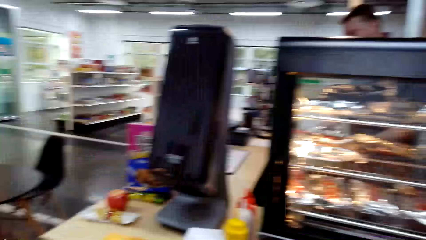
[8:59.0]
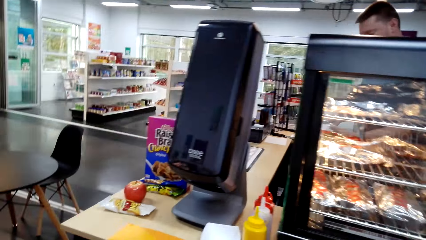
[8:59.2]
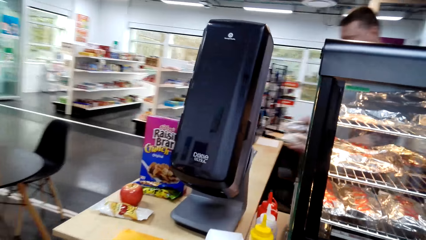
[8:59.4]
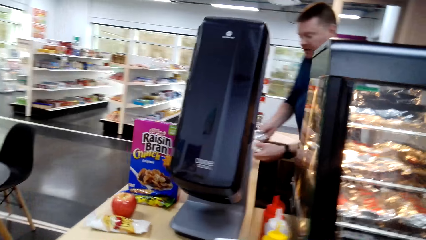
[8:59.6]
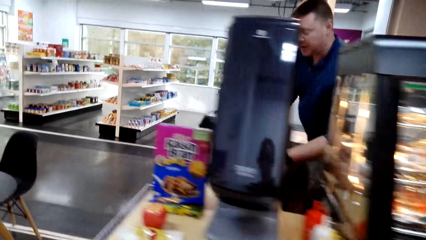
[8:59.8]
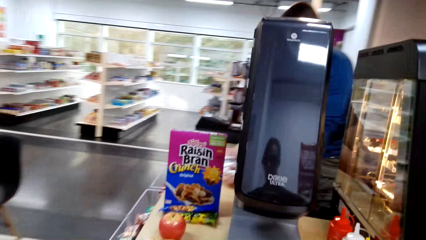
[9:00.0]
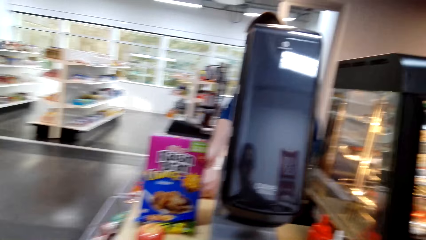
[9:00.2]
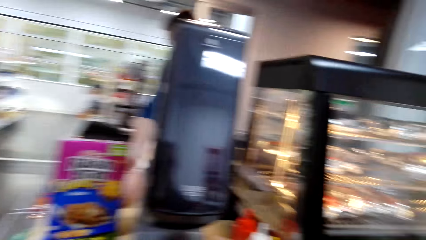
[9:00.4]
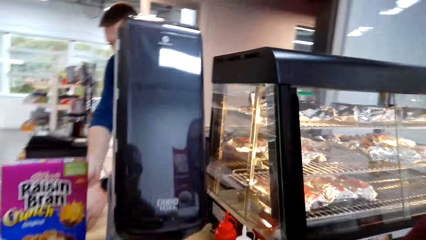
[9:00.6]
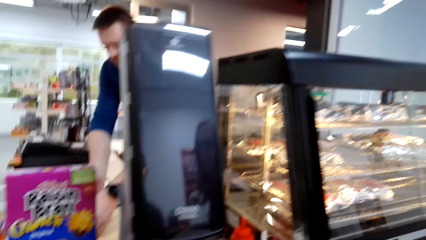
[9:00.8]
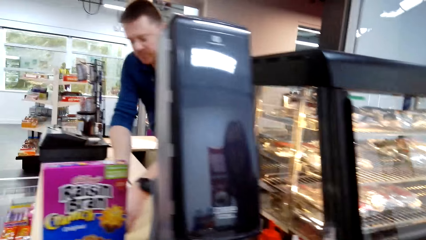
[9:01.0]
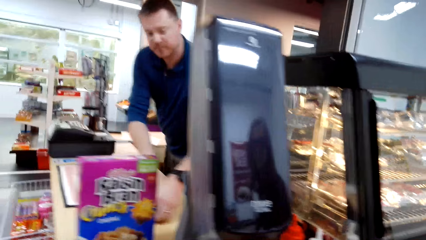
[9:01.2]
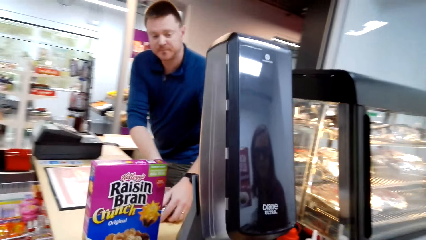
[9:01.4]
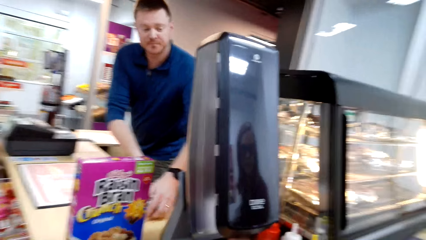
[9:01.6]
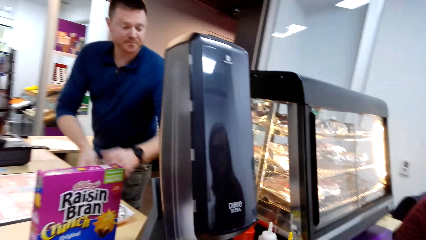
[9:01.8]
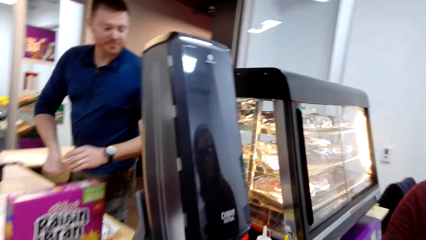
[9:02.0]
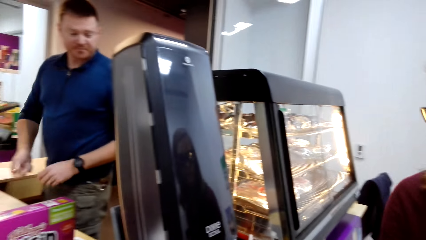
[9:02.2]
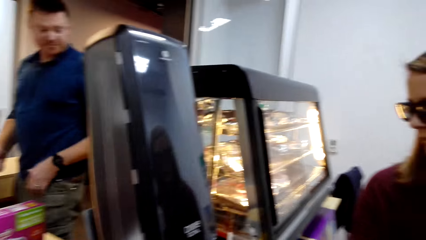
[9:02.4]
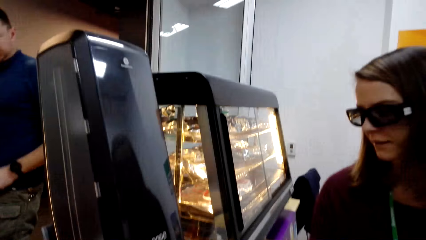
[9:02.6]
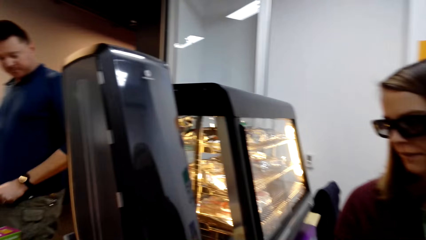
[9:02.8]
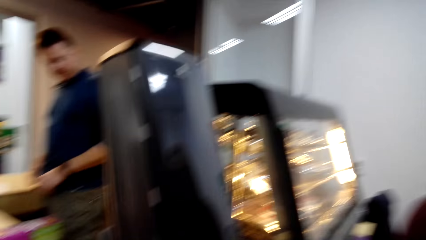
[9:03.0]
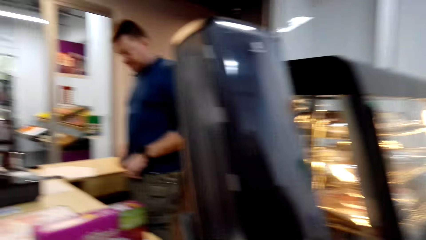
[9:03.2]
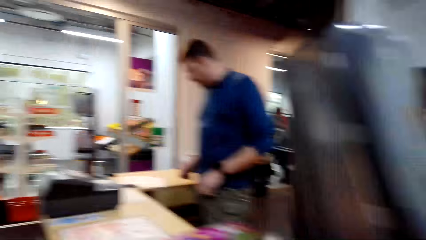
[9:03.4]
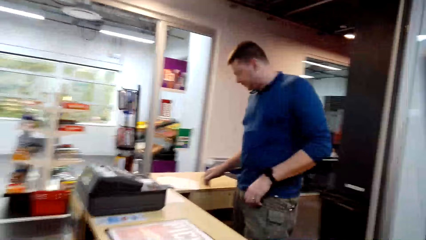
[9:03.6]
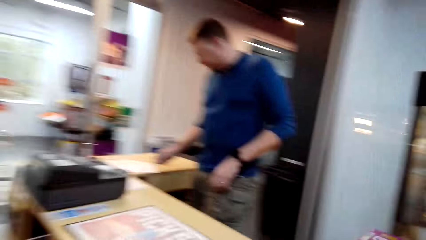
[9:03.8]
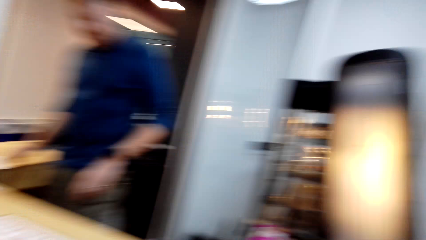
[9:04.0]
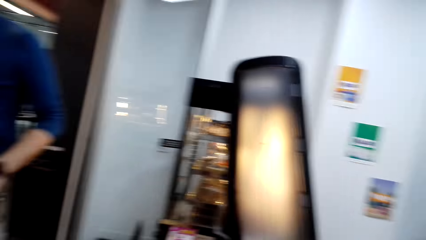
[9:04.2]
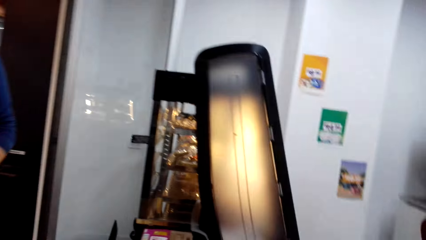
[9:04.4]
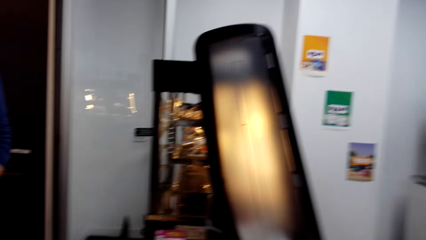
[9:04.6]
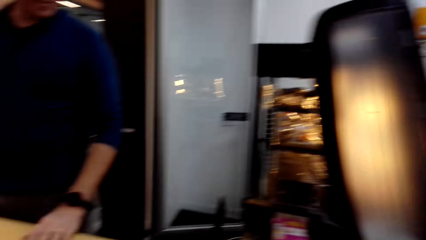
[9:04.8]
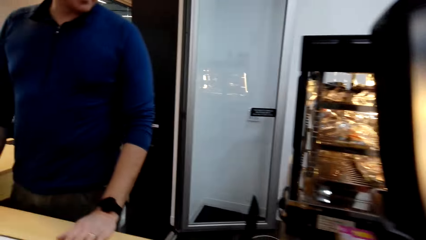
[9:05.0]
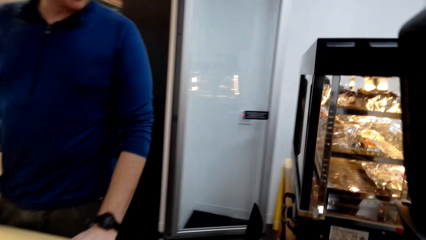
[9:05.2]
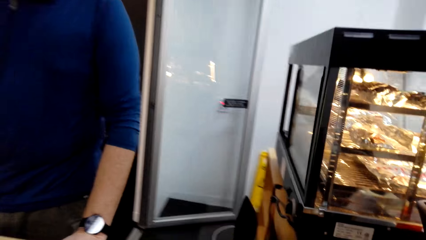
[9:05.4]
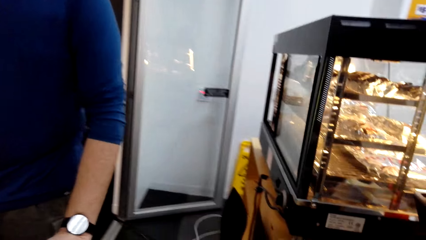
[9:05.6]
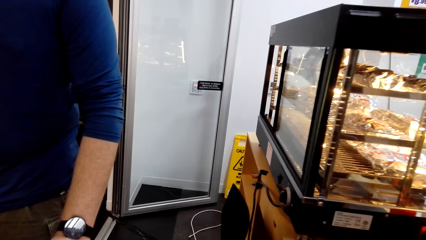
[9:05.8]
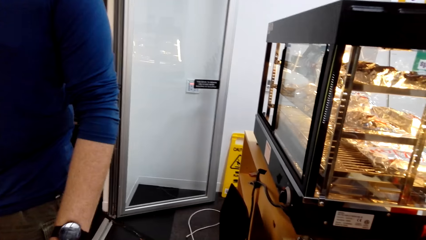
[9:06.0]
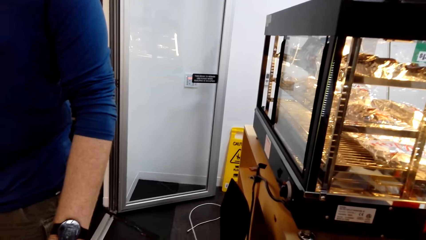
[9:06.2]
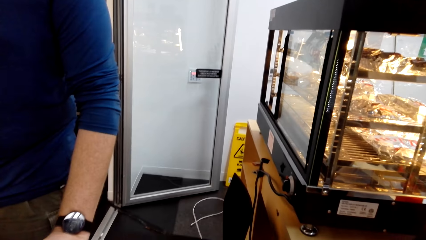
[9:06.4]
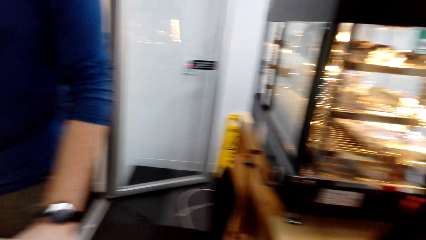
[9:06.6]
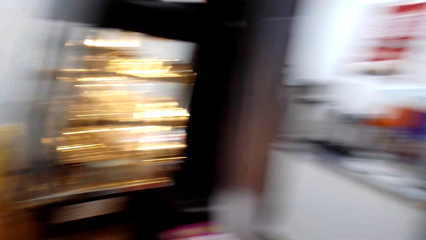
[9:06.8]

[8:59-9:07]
A man places something in the counter. The camera wearer converses with a person.

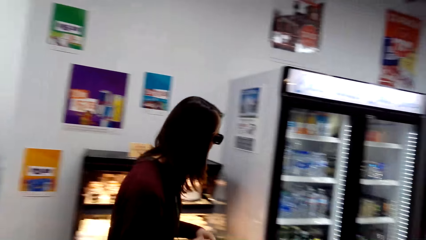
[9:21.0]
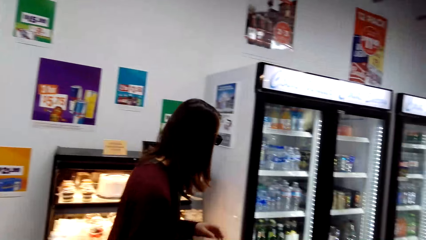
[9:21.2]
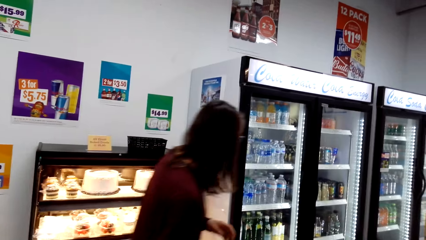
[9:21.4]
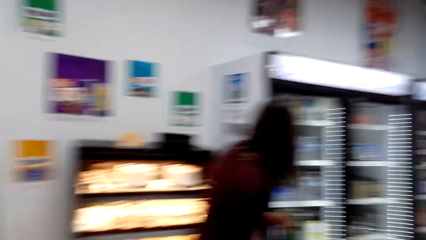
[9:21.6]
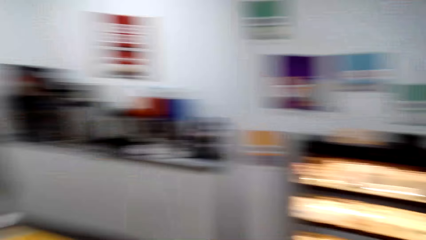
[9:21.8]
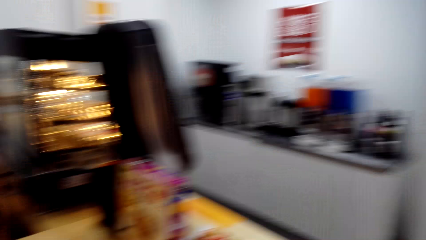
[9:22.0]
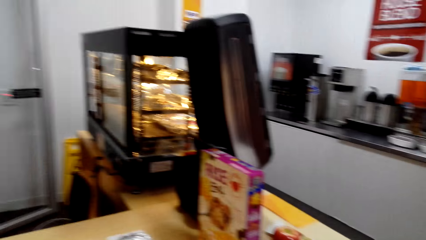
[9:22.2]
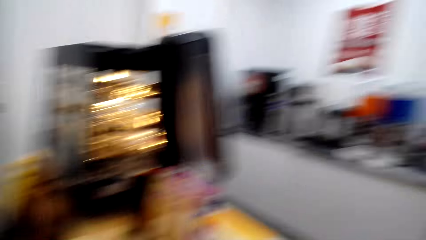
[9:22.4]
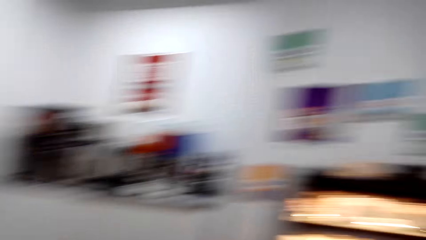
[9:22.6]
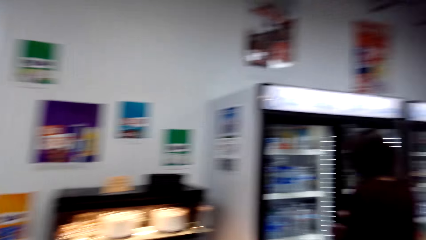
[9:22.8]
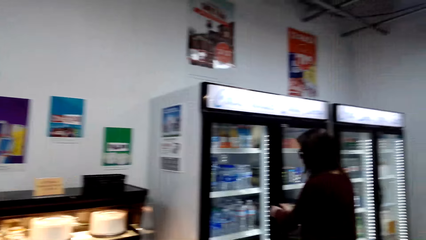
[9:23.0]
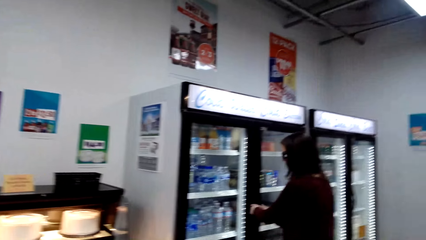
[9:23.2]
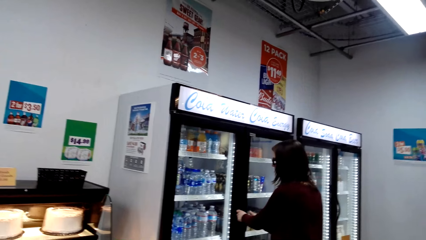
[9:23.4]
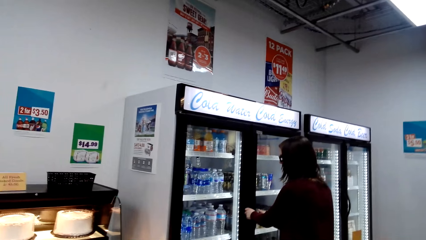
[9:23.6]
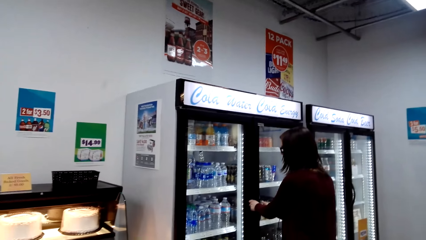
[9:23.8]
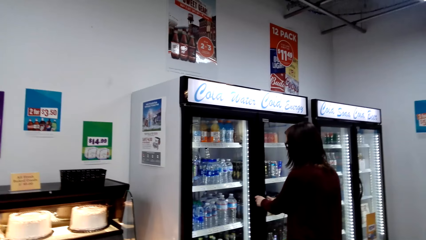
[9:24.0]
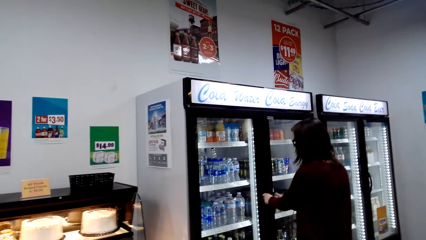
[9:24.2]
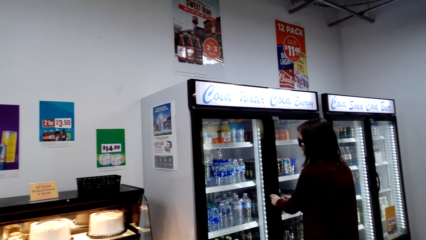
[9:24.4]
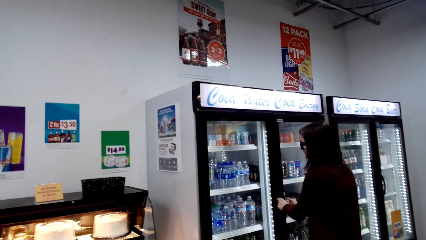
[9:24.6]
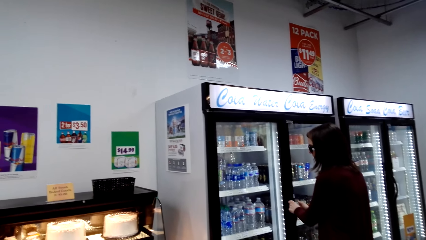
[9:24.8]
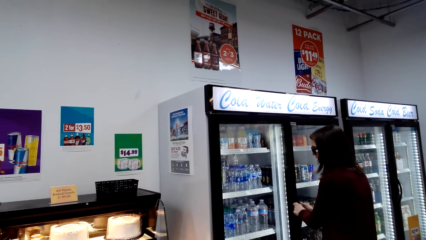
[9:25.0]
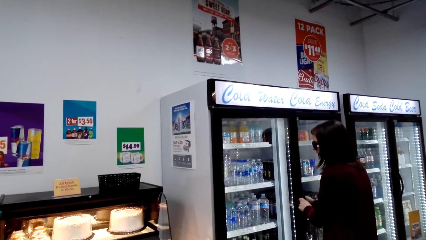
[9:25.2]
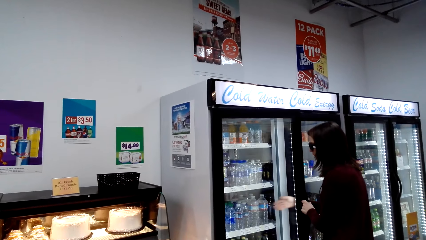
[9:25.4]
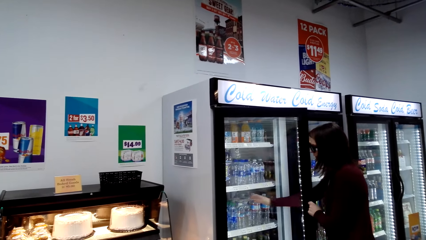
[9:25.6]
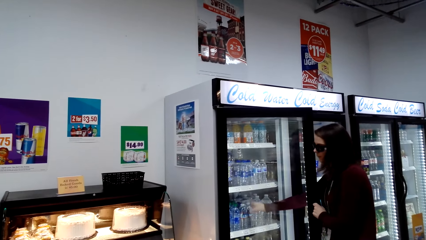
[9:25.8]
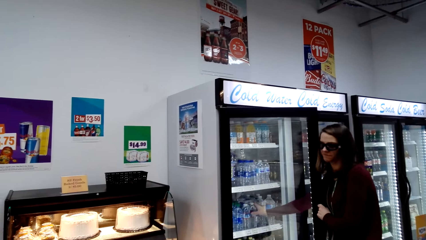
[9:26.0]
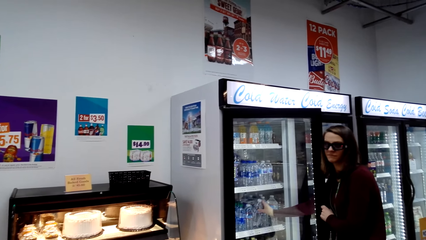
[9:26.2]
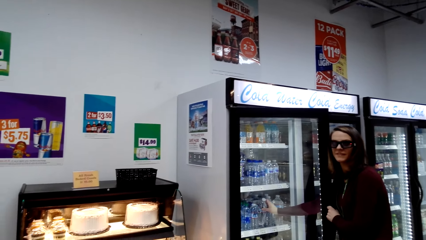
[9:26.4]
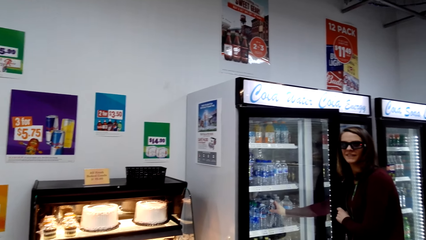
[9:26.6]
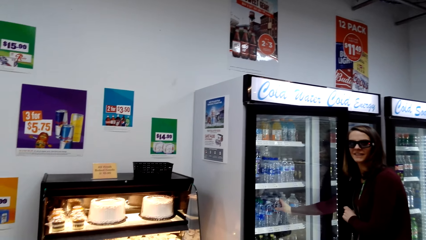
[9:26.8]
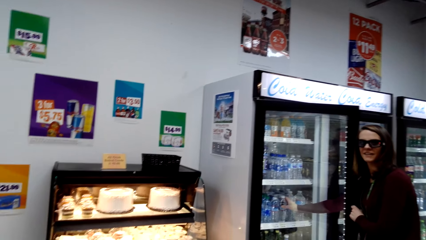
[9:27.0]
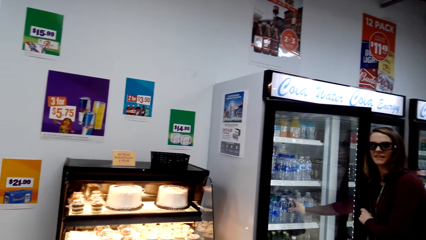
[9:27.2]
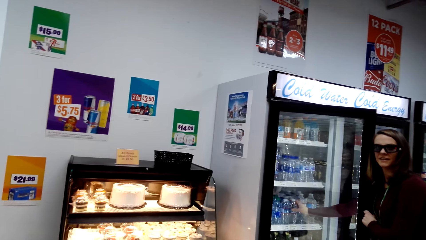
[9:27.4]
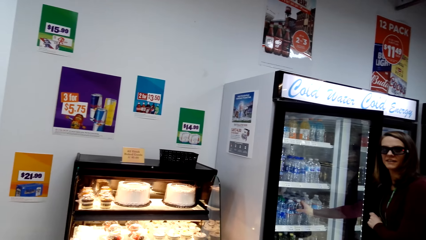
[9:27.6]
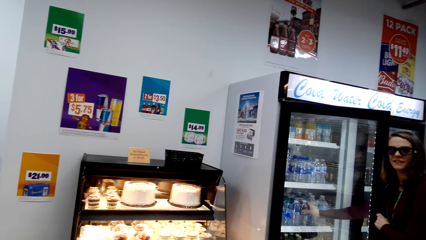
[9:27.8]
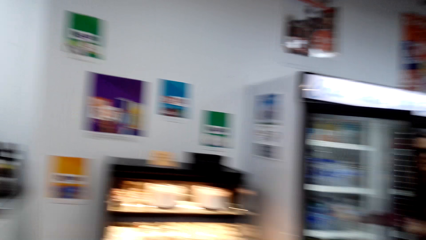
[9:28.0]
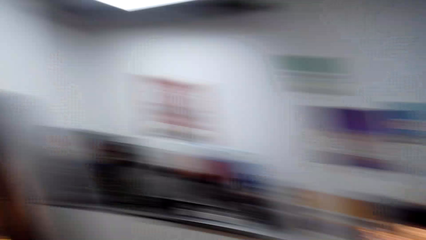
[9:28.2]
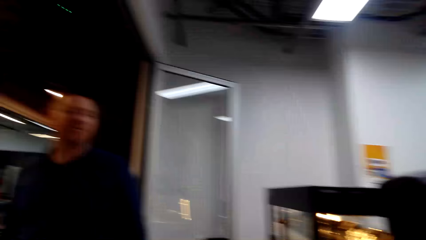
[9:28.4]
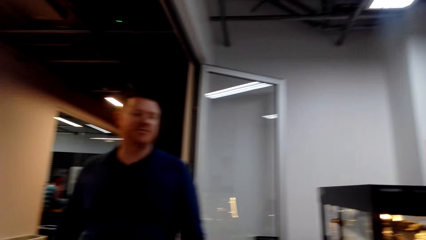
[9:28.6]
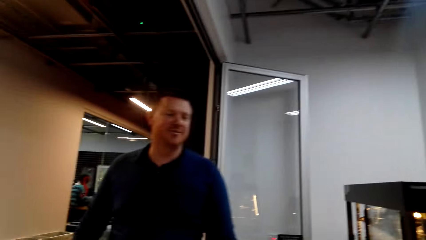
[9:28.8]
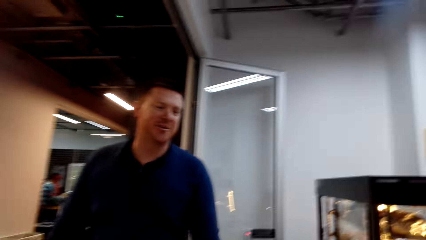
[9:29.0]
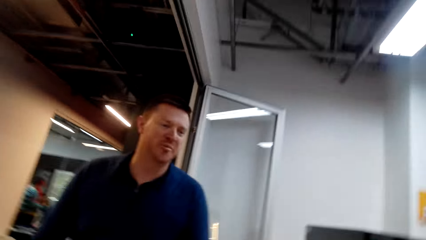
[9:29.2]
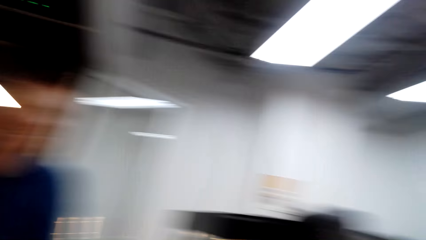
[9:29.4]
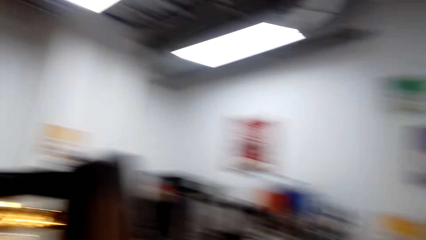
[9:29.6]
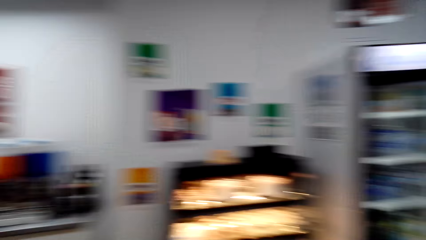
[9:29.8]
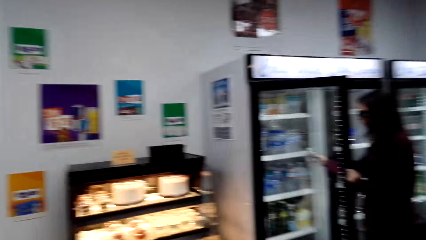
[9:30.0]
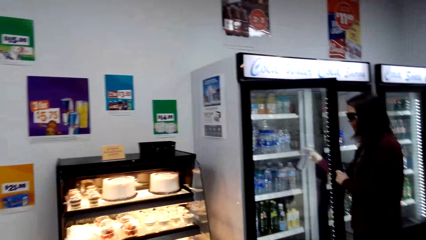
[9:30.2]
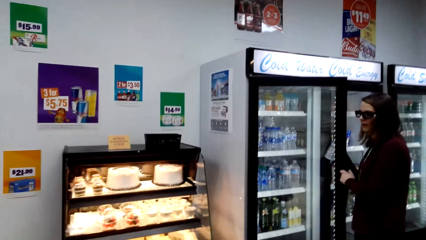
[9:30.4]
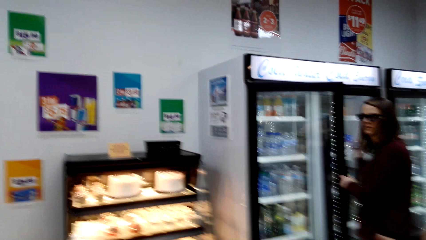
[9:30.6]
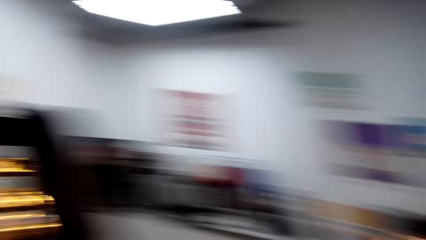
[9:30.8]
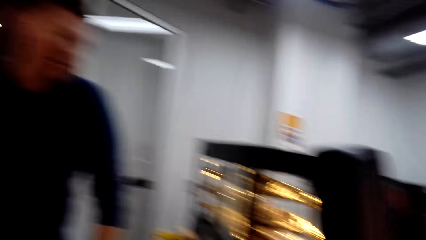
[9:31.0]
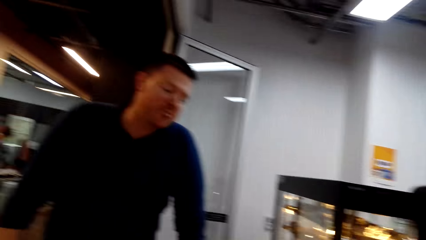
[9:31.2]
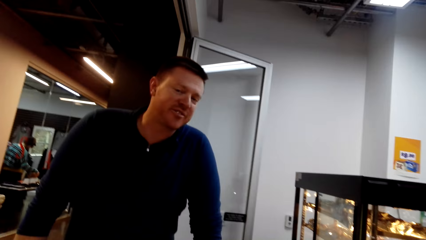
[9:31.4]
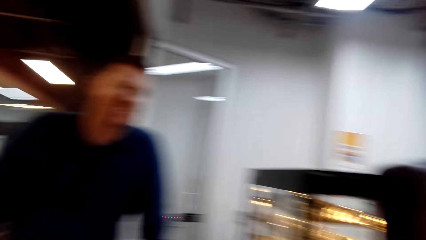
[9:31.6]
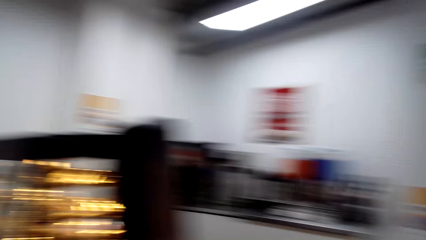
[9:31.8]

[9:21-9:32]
A woman opens a fridge door. The woman takes out a bottled water. The camera wearer rotates the camera. A man converses. The woman picks a bottle of drink from the fridge.
